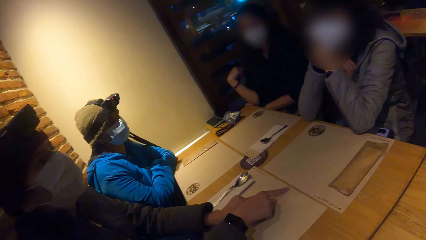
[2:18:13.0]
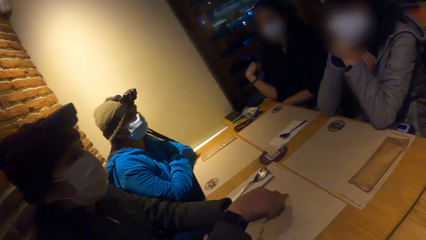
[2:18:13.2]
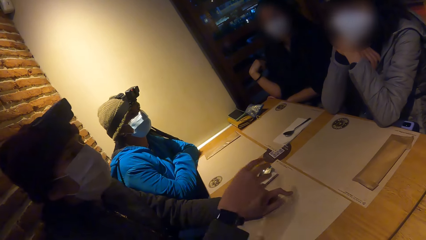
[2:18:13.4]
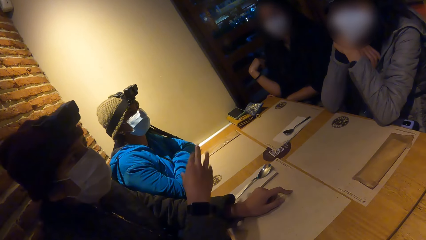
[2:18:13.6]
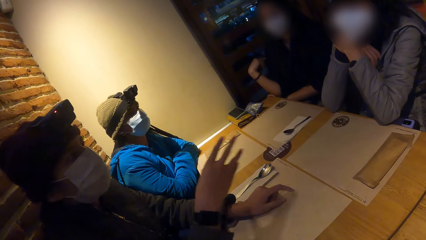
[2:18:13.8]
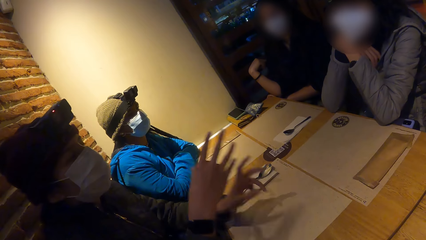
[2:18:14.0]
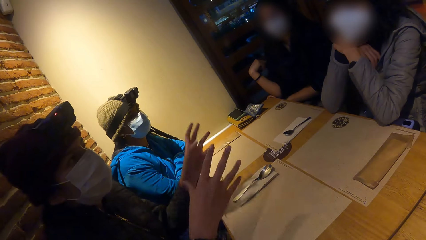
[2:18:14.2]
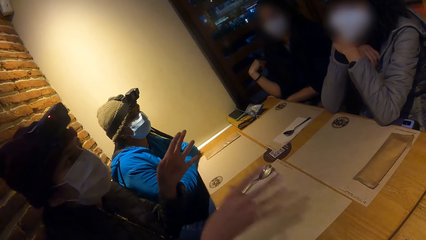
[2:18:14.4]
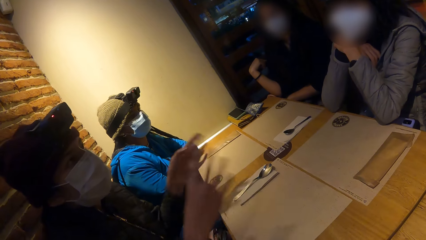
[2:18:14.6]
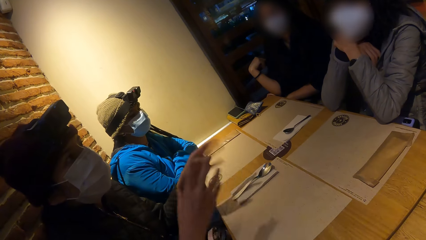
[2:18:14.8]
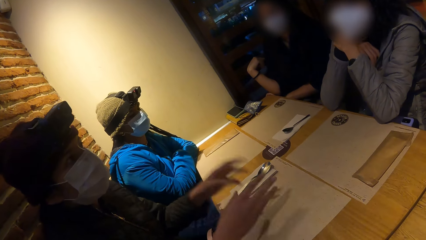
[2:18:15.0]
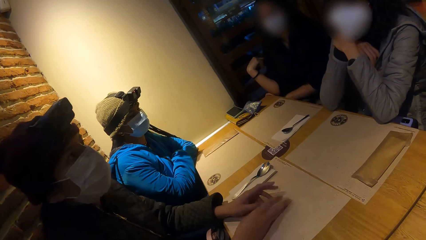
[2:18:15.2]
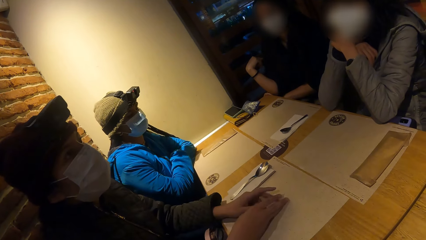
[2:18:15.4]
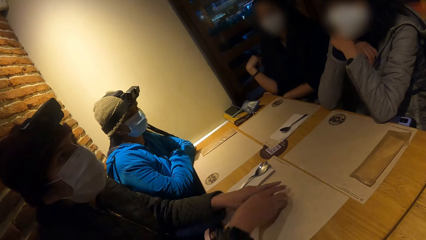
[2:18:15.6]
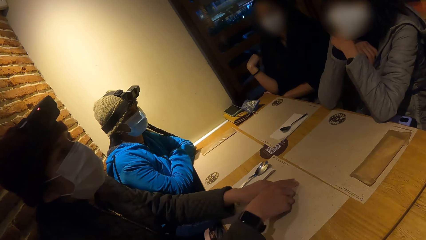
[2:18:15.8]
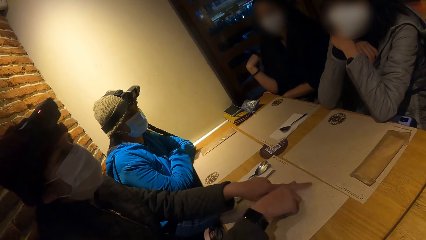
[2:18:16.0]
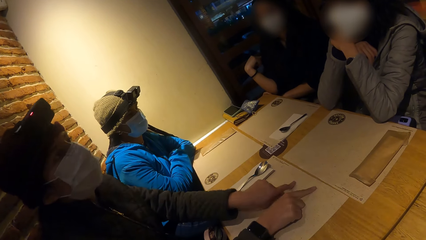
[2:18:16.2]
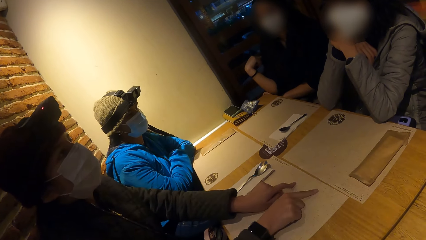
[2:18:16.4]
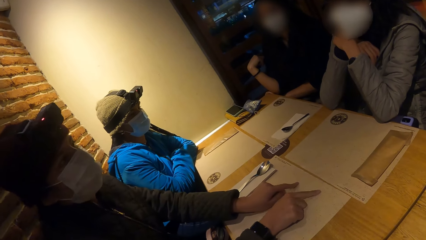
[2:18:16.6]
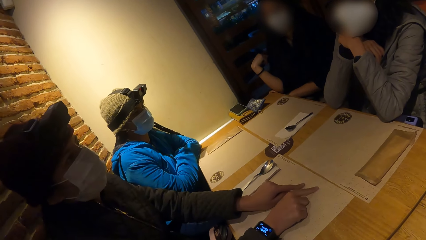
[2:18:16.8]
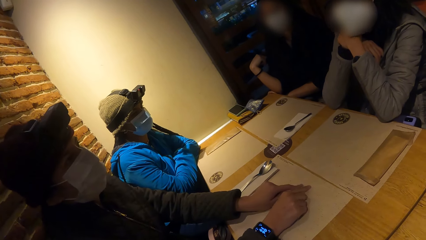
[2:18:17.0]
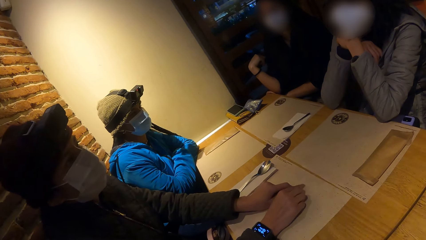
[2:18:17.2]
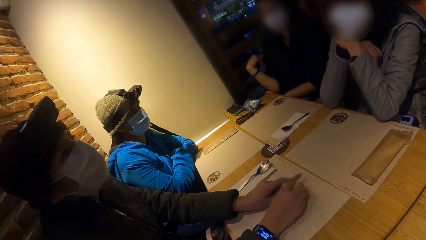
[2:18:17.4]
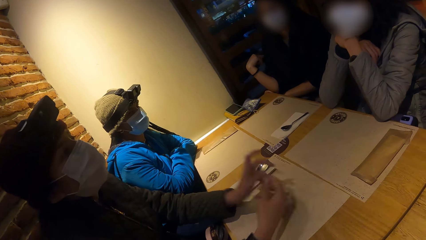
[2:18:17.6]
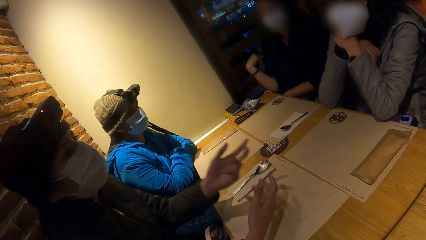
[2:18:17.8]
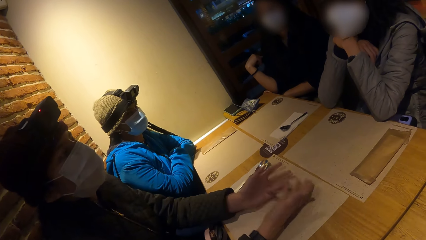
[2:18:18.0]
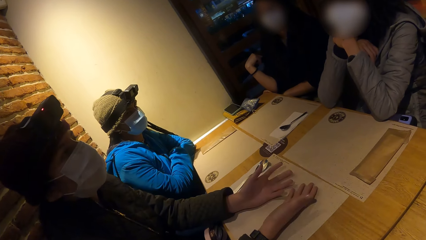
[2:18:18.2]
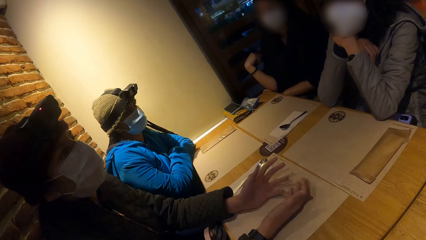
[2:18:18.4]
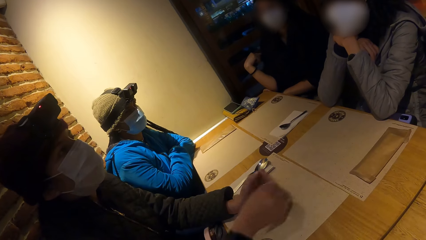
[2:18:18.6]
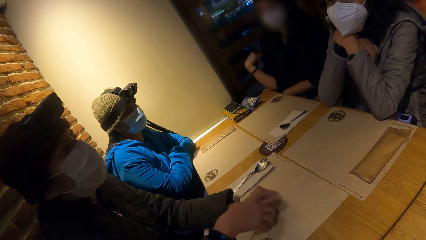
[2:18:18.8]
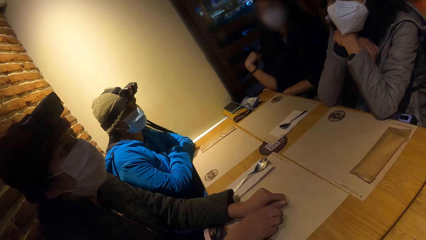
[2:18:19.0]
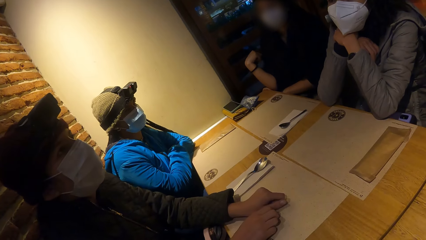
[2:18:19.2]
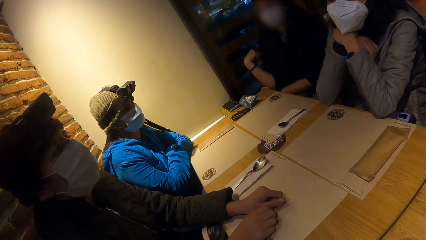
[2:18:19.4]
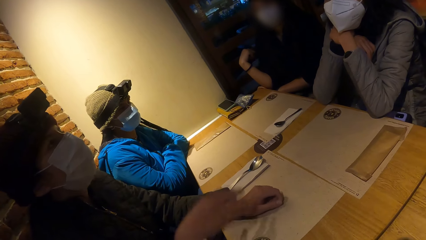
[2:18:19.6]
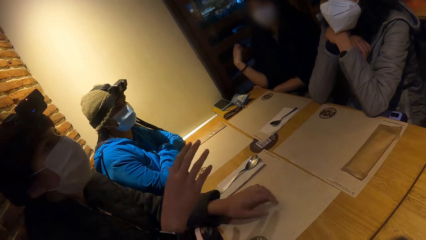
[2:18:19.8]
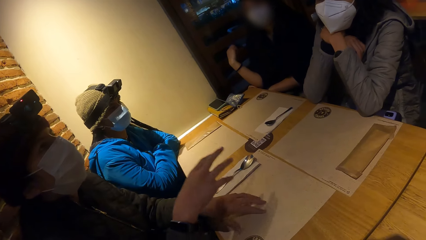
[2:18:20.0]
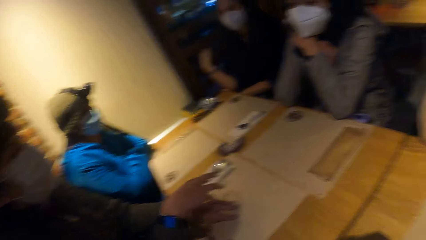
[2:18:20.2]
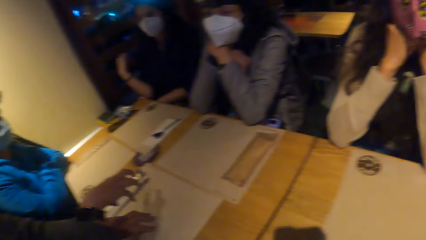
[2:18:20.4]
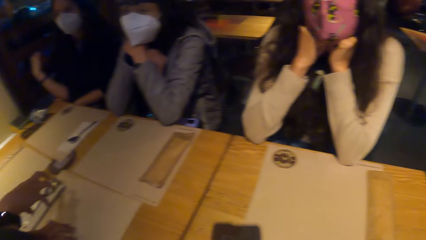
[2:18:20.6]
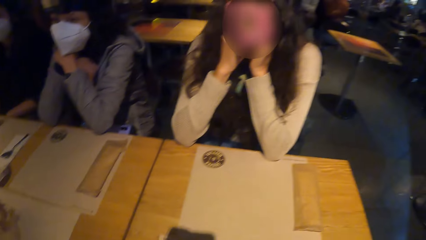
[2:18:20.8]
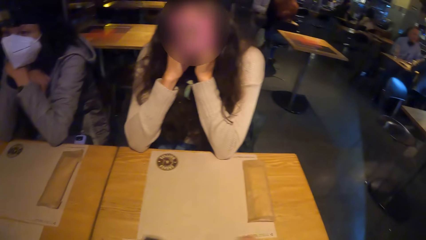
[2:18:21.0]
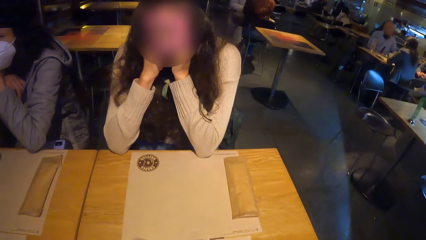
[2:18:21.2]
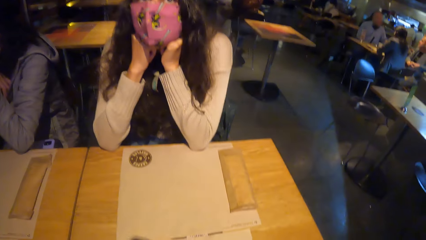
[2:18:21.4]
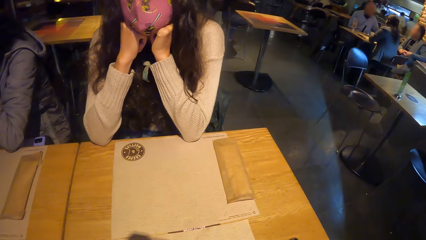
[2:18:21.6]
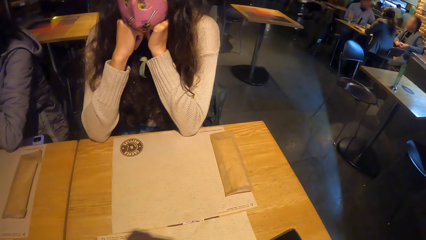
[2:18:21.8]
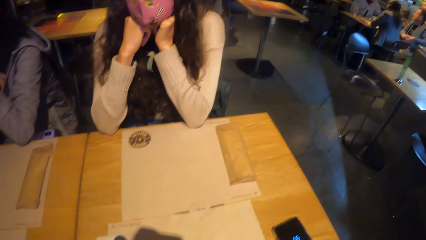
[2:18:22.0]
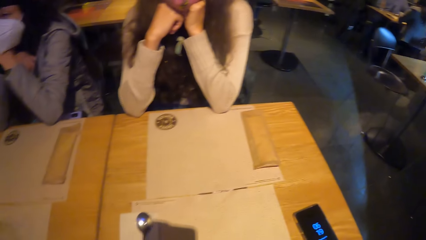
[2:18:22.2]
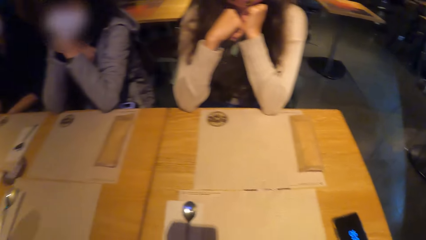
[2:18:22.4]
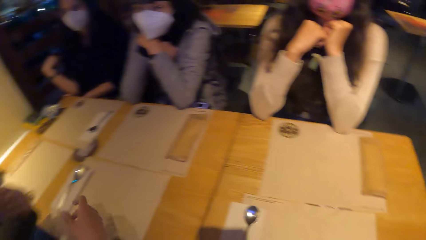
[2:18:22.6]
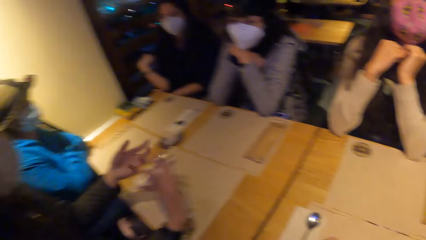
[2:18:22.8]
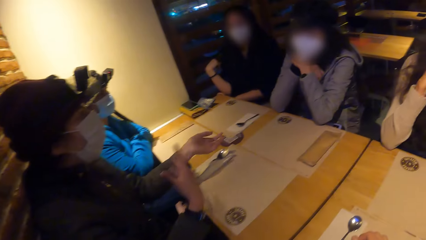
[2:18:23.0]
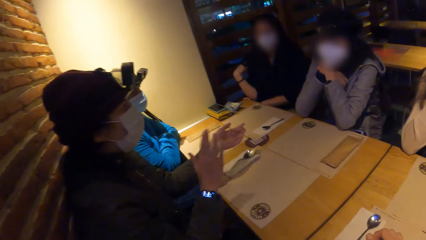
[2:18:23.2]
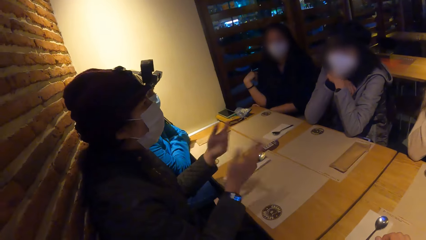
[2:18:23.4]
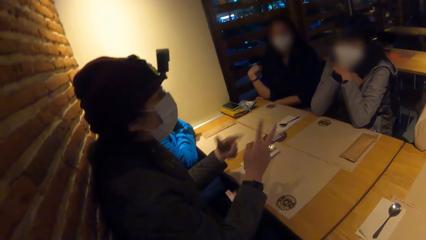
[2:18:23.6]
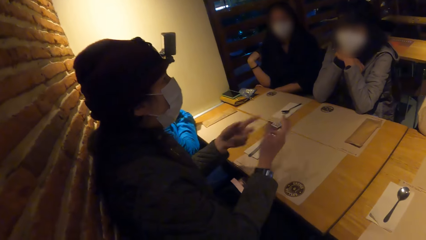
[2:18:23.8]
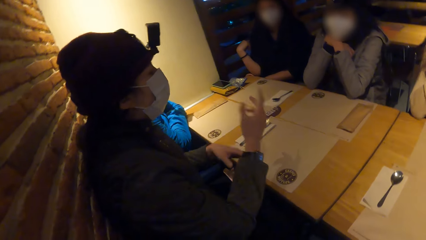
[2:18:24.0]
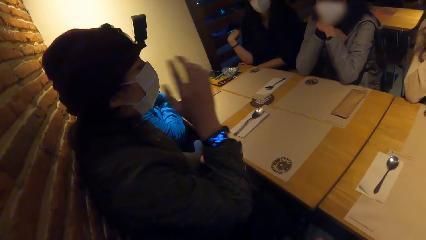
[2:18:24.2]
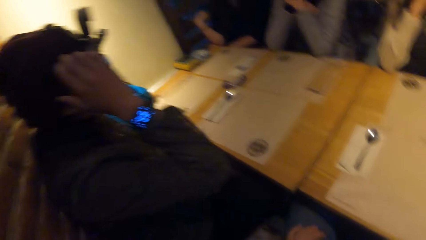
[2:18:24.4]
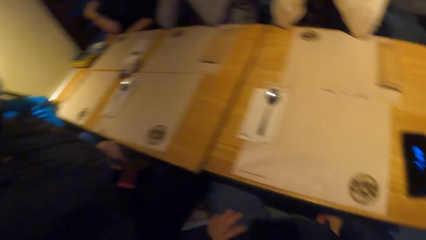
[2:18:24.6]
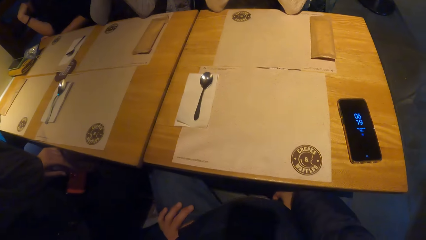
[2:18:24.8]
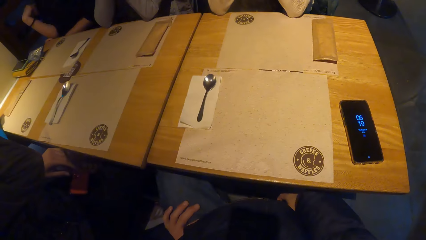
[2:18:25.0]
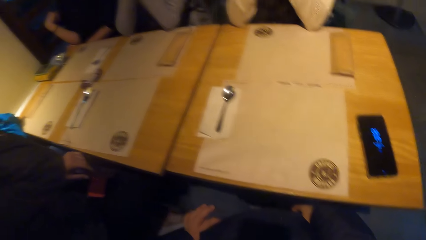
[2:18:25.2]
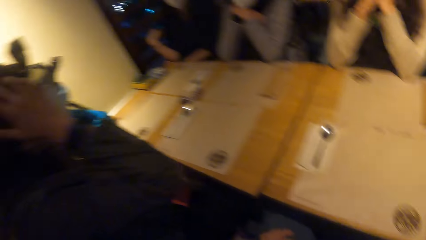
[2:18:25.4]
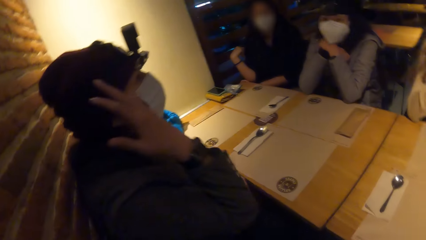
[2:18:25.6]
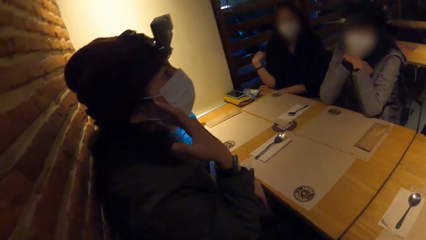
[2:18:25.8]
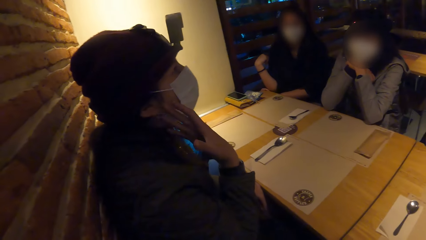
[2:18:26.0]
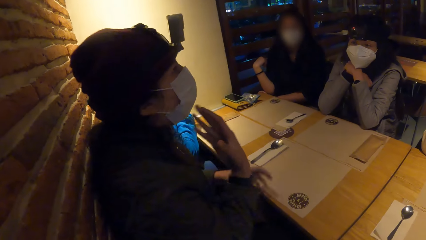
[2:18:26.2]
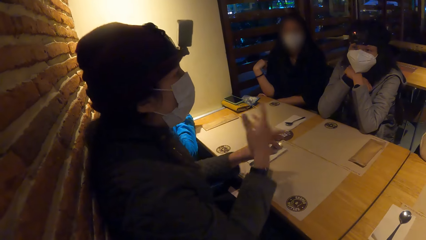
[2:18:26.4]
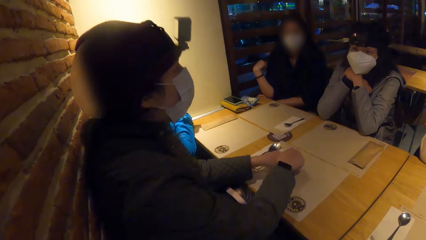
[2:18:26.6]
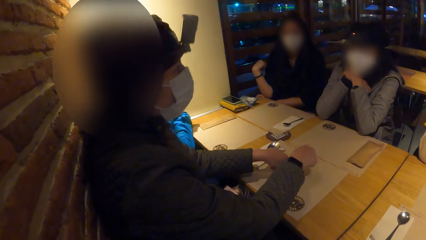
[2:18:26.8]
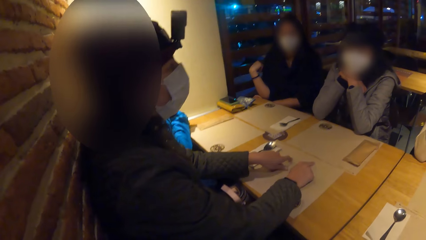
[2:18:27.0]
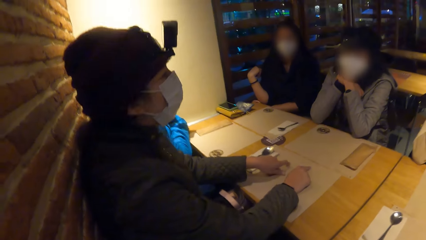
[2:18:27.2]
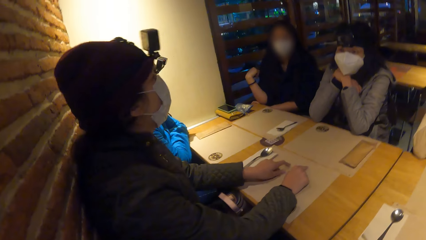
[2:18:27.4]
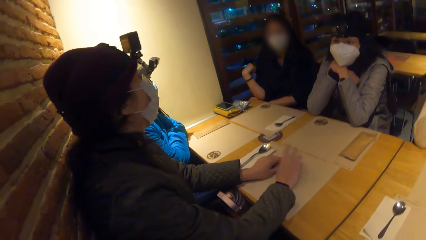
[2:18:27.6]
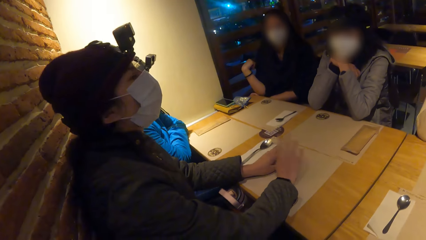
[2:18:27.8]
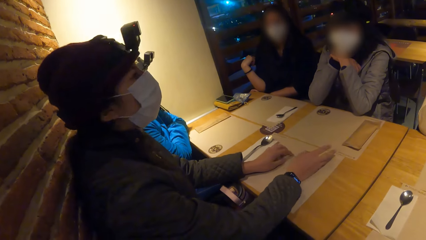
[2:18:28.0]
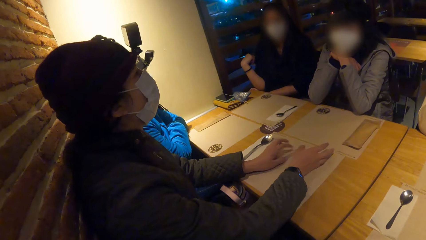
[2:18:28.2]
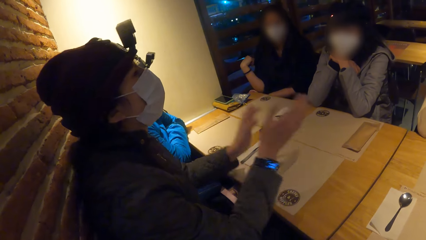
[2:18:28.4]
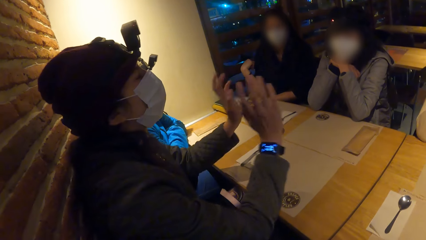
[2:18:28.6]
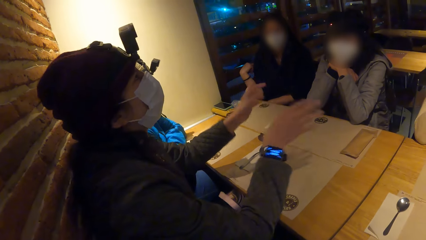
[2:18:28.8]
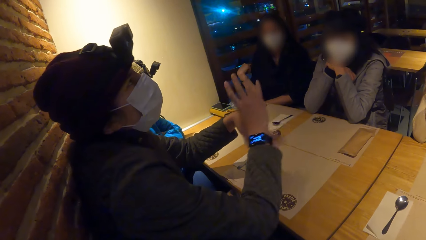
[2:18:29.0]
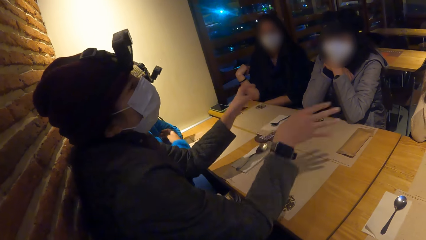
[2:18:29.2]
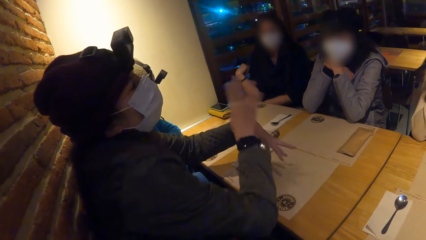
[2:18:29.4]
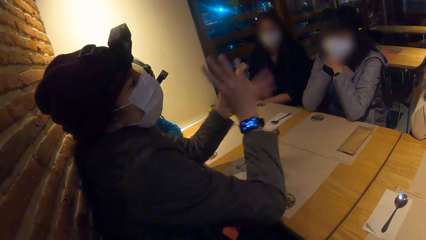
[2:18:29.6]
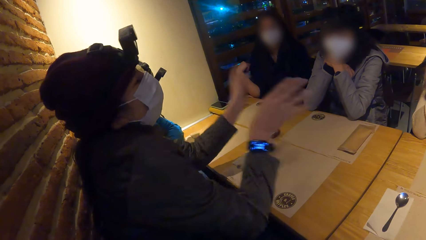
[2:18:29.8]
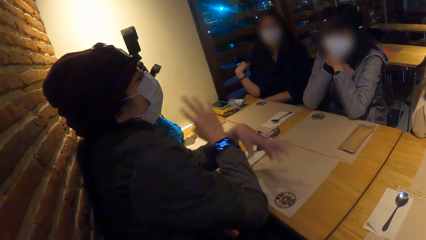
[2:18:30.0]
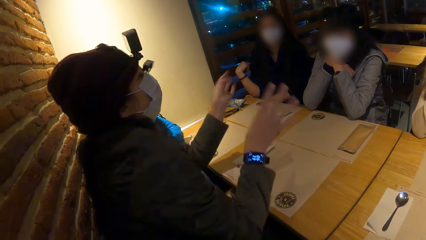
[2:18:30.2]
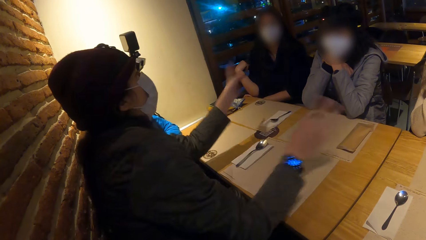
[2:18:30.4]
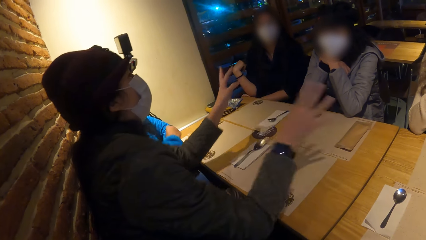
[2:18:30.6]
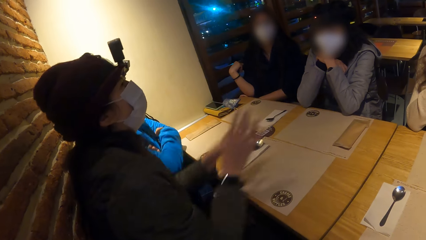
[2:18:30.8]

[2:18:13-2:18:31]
A person sways hands and converses with another person. The first person sways hands. The other person converses with the camera wearer. The first person converses with the other person and sways hands. The camera wearer looks around. The first person converses with the other person and sways hands.
